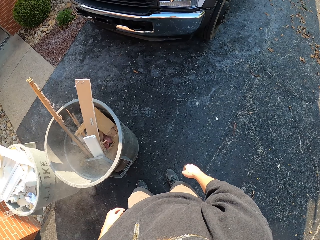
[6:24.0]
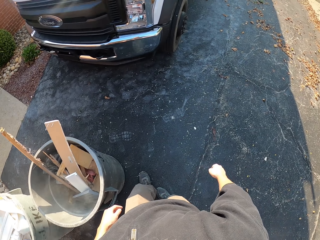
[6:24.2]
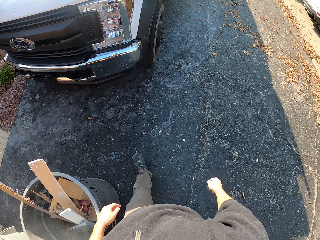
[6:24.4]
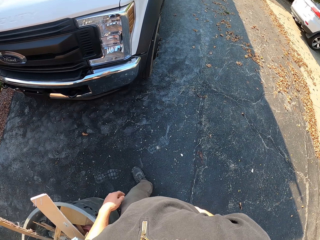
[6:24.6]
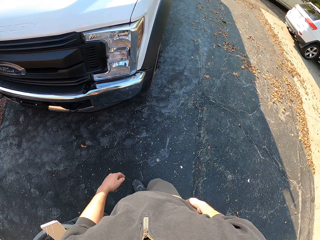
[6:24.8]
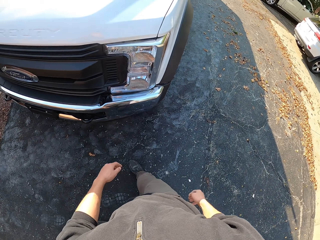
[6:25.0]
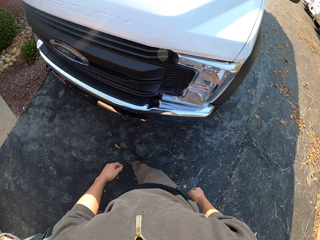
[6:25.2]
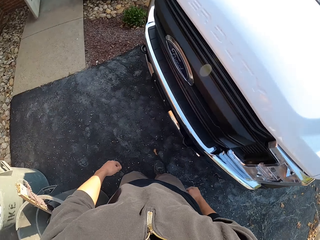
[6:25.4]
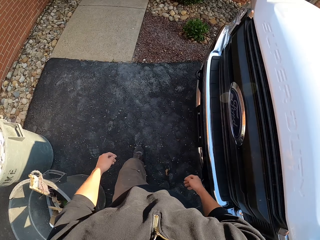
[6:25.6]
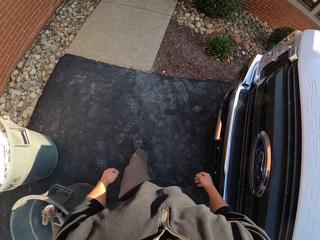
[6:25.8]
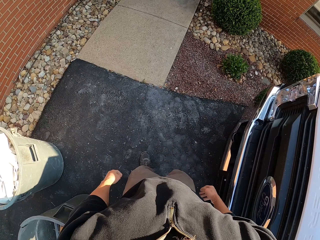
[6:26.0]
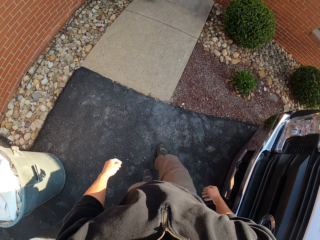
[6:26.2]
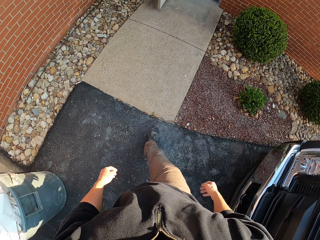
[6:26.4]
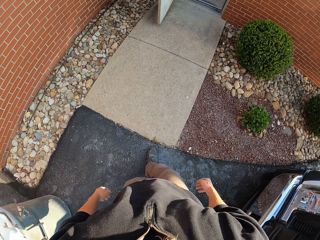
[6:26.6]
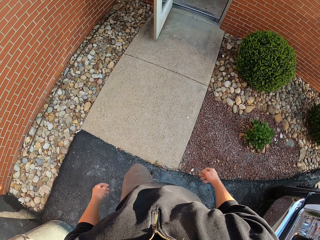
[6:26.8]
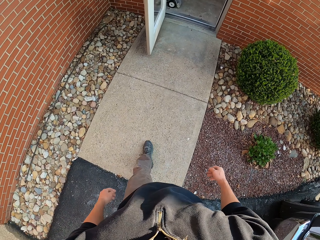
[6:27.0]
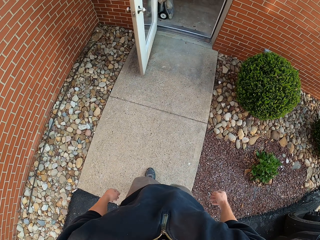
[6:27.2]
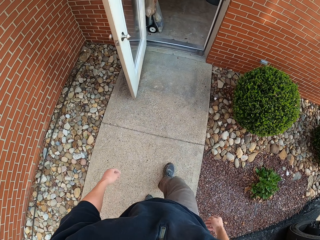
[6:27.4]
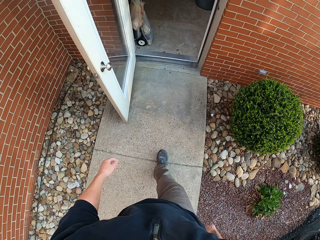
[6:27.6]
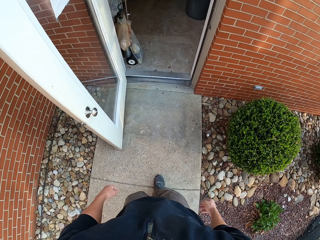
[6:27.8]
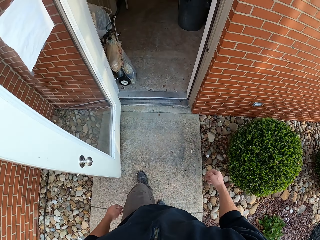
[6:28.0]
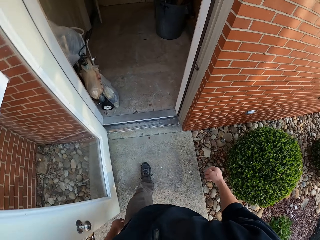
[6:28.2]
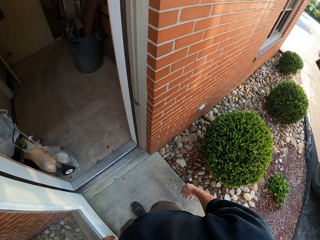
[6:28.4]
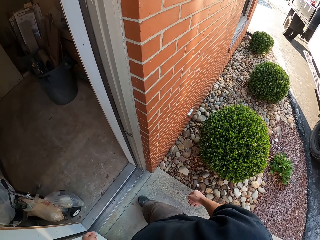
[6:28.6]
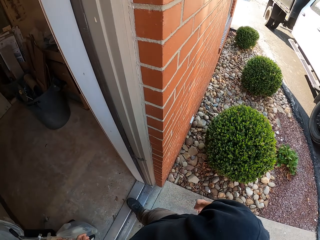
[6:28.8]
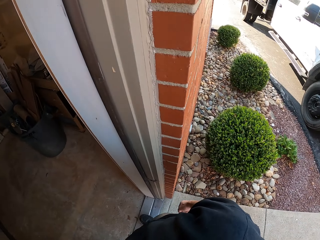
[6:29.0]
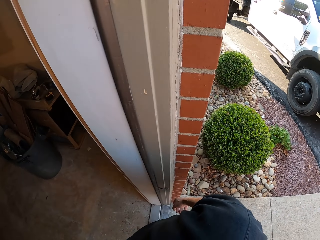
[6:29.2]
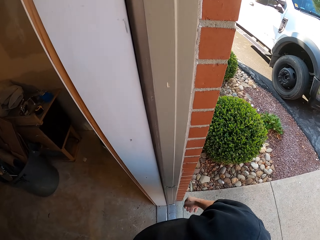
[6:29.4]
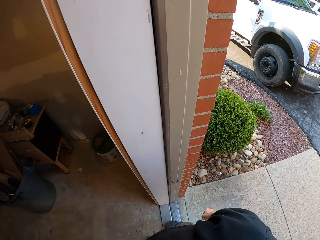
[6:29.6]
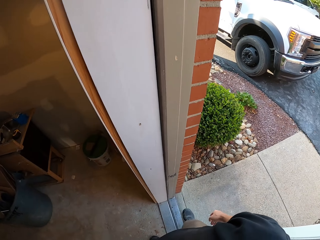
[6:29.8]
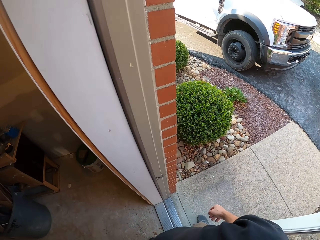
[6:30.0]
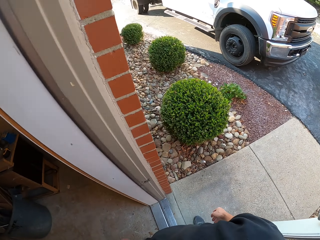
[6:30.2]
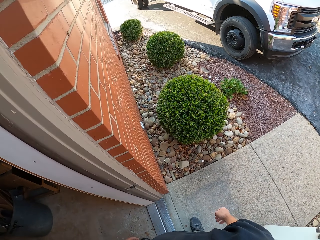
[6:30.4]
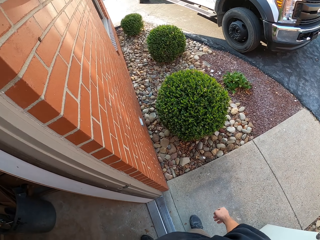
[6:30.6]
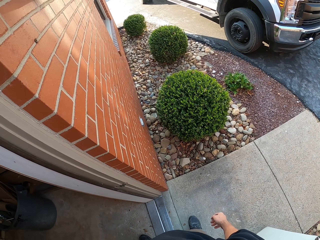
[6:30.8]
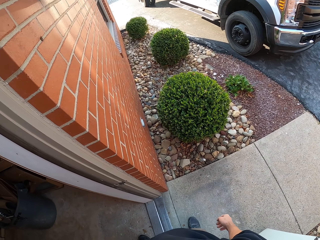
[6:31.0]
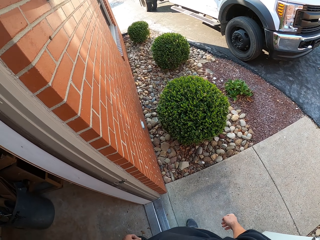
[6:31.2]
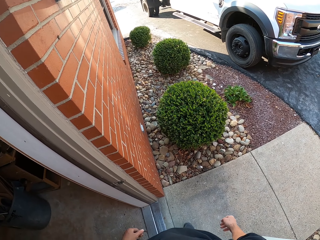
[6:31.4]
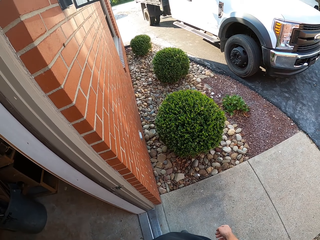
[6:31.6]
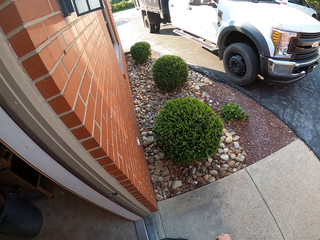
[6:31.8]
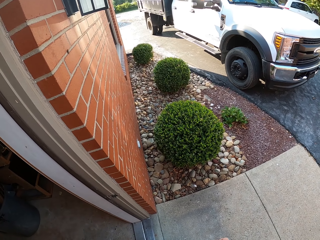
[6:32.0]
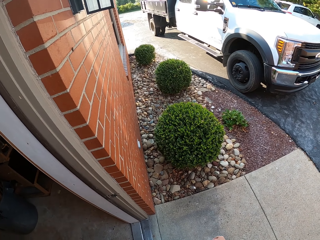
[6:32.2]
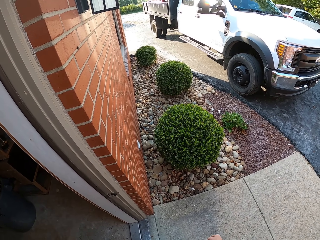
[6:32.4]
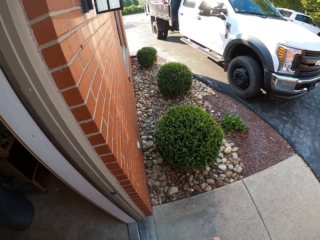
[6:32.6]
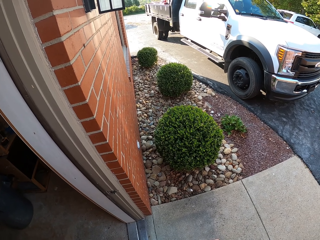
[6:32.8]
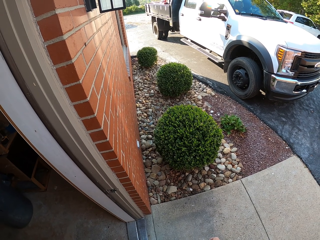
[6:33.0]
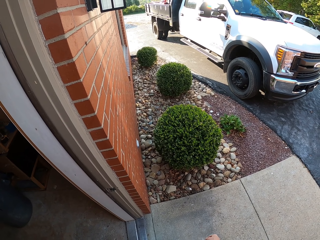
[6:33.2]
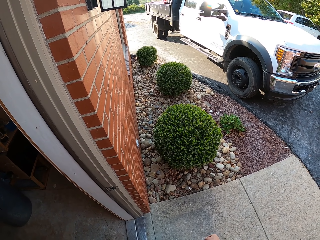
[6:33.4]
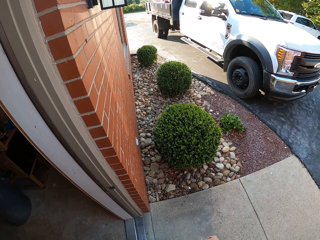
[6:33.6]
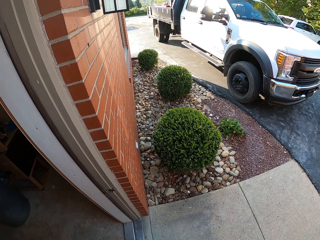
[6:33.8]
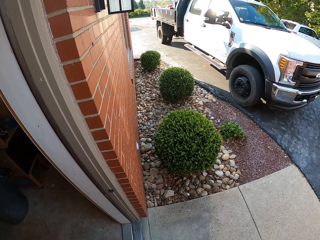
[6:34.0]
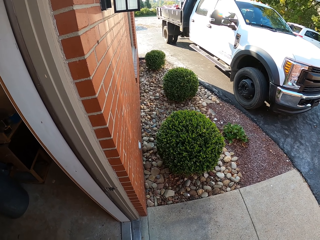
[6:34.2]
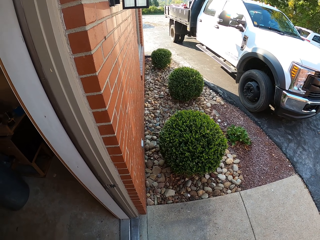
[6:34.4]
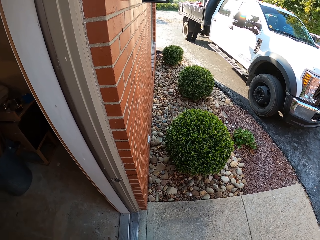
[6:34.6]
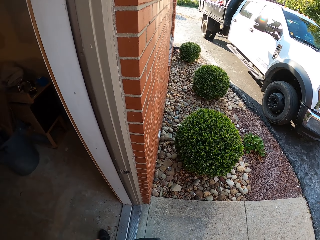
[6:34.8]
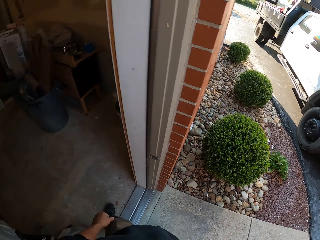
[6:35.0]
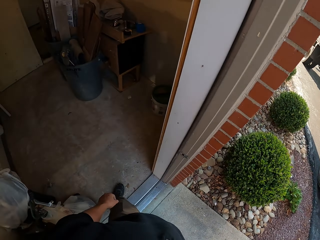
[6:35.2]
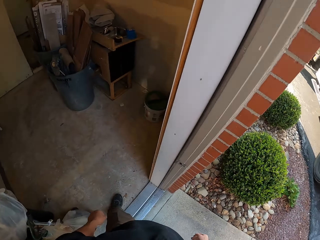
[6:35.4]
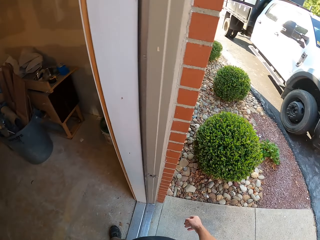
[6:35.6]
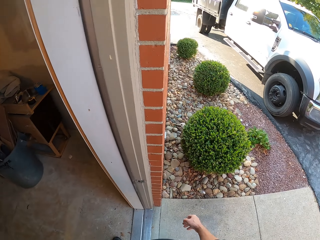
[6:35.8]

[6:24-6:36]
The camera wearer walks around. They look around.

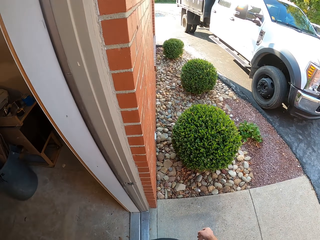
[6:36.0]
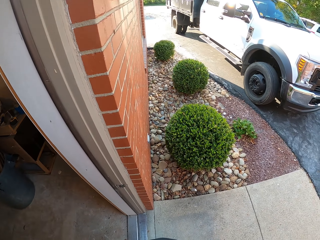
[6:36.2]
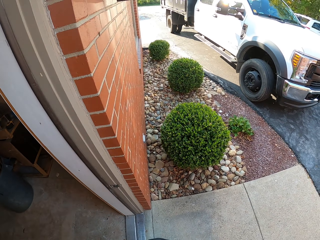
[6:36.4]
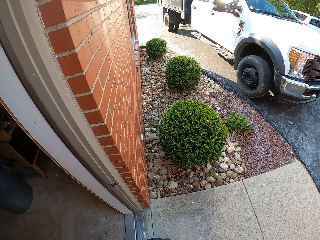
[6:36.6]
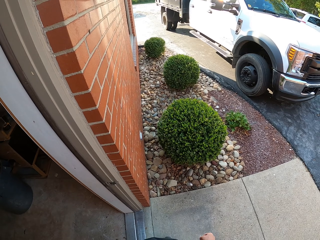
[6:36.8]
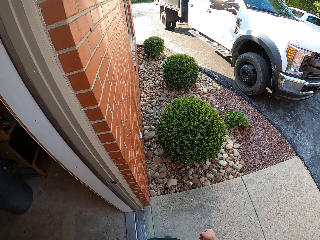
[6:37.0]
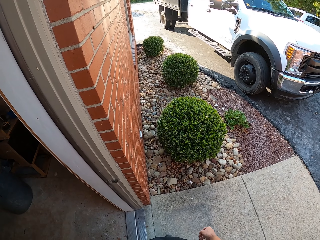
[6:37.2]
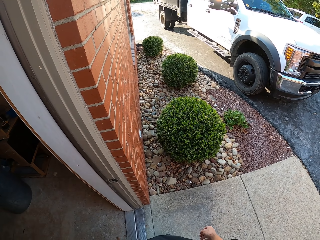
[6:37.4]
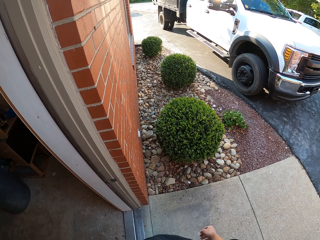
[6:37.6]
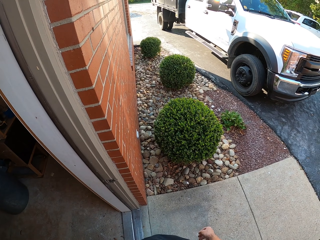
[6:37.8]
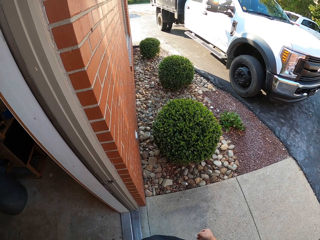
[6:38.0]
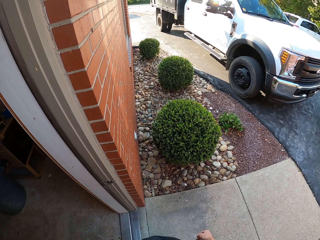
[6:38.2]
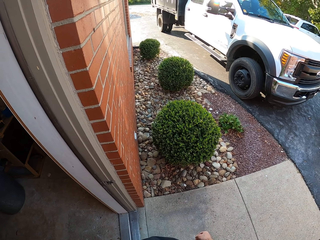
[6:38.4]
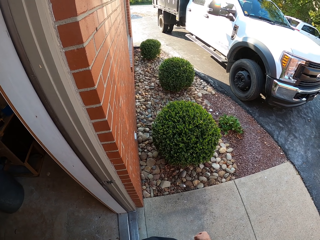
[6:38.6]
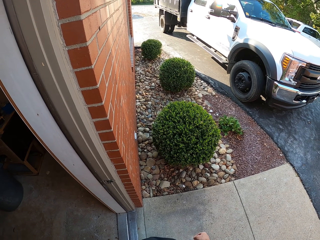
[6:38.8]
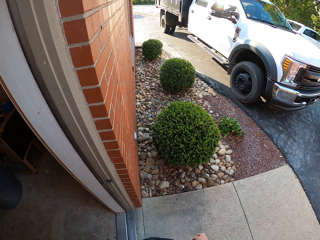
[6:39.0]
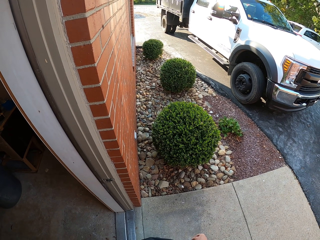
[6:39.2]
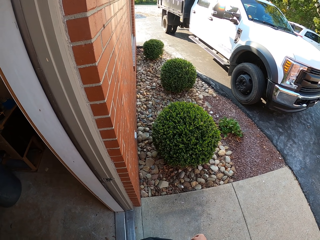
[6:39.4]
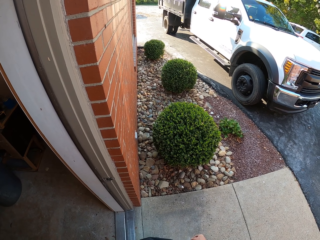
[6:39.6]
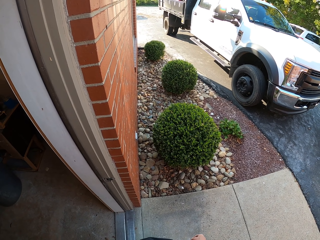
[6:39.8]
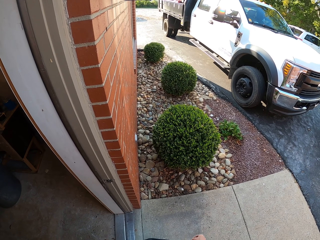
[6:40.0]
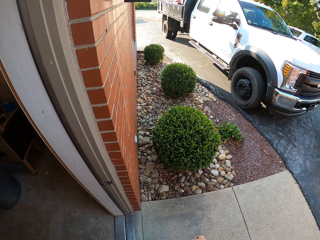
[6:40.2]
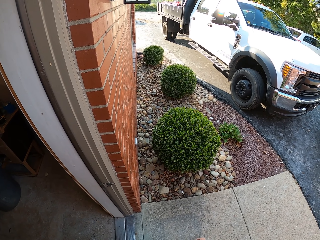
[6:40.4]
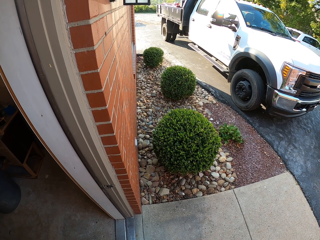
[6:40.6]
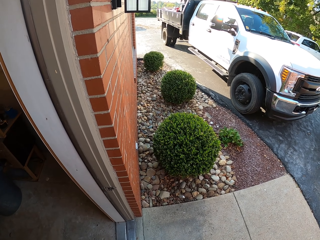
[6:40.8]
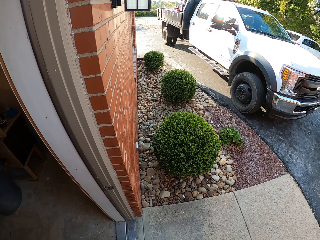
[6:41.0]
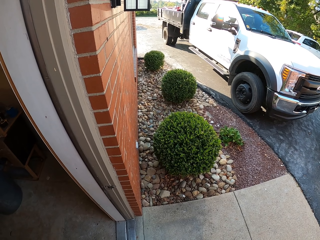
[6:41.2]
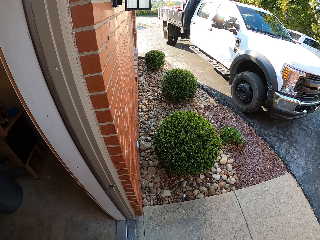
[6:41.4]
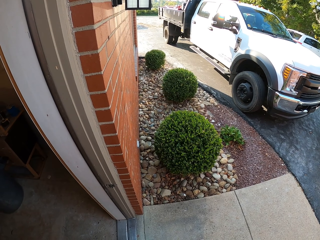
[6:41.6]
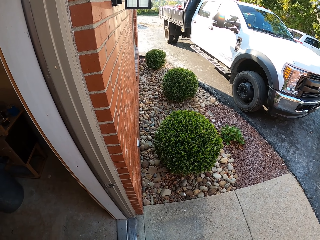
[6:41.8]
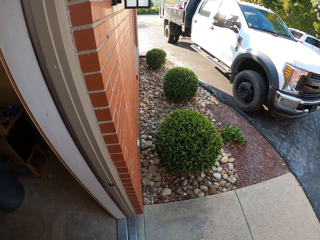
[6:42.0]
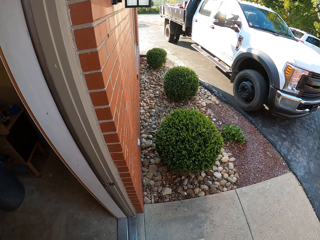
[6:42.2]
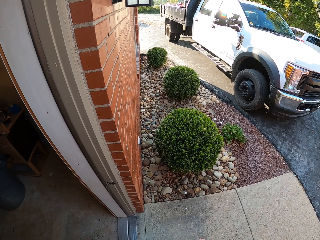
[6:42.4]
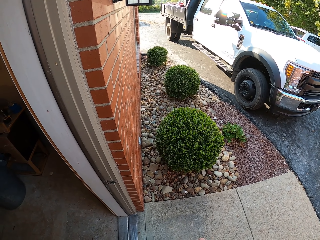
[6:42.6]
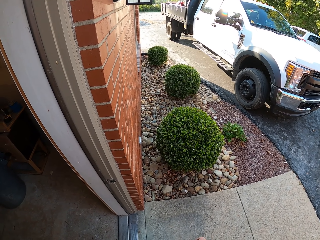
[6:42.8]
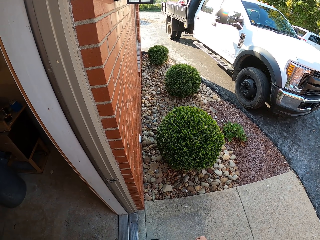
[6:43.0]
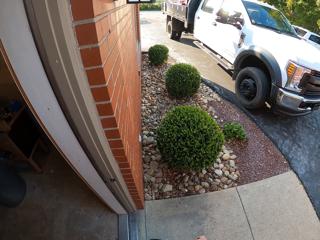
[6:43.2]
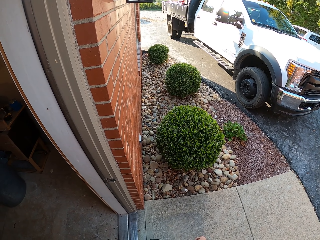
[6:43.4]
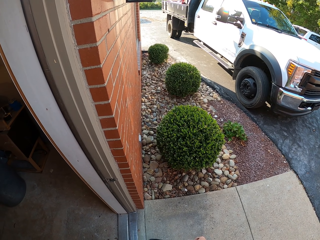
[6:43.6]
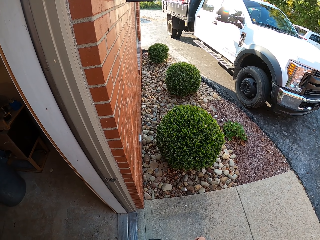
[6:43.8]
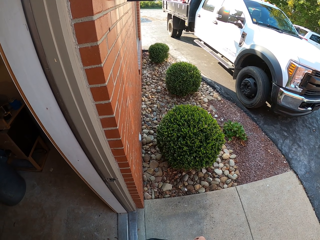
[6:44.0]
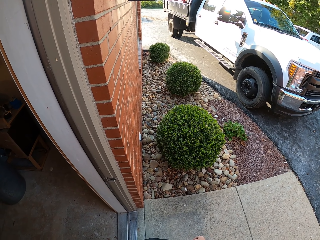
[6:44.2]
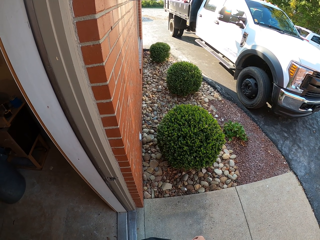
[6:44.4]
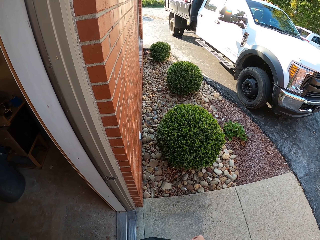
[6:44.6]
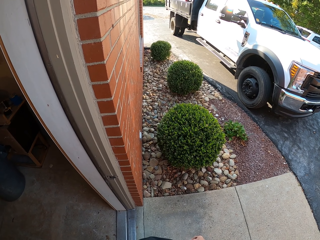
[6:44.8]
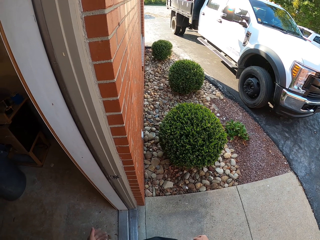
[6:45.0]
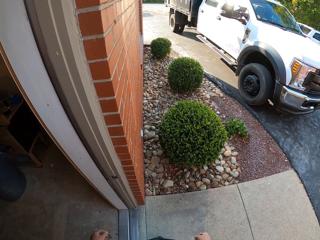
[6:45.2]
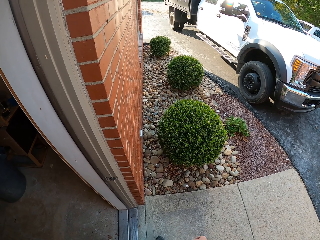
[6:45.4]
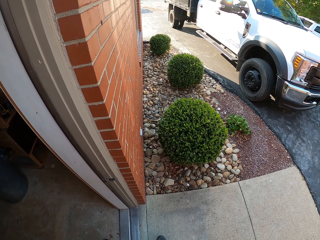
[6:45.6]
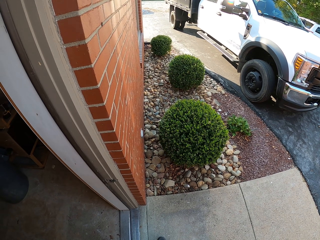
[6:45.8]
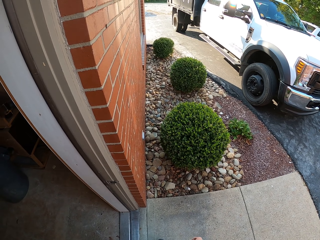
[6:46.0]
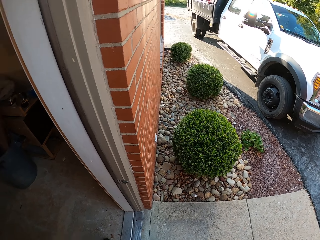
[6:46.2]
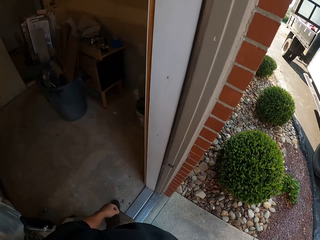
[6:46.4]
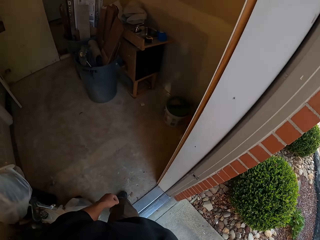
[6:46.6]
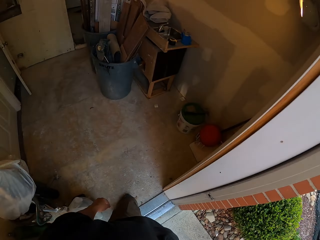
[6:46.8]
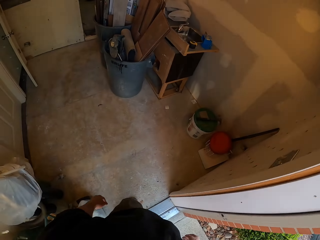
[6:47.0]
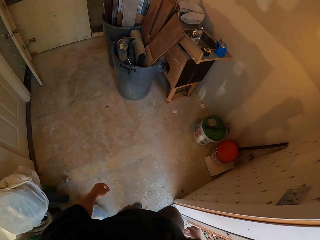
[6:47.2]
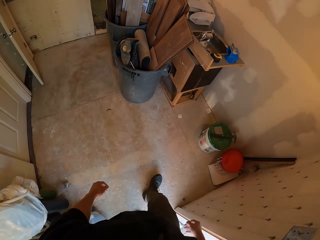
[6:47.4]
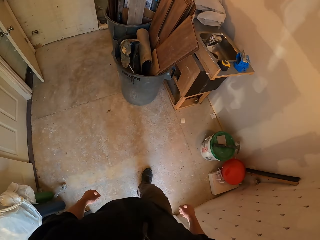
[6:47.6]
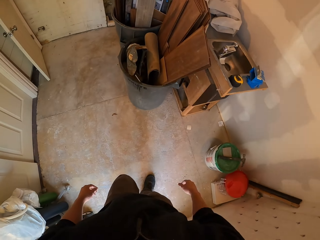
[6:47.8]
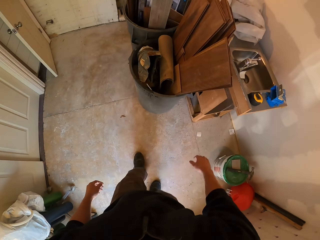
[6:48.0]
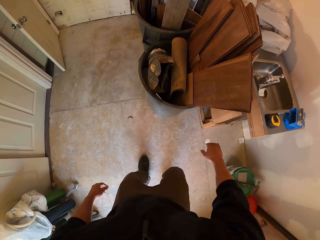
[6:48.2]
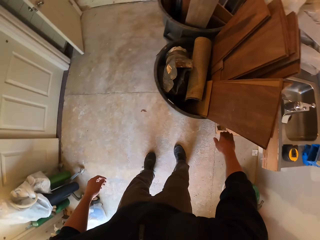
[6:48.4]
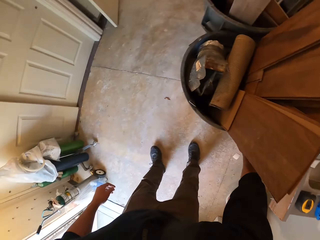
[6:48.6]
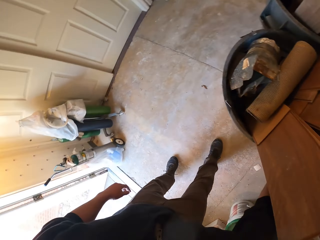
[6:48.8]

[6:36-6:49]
The camera wearer moves around.
